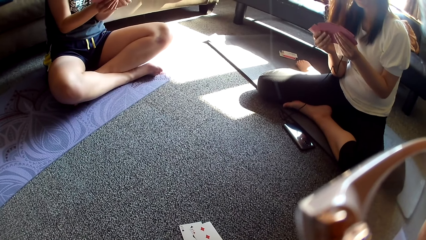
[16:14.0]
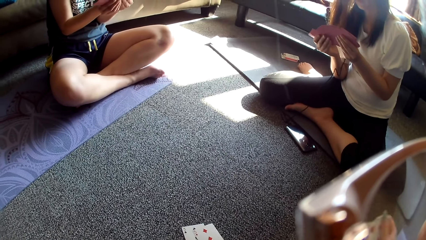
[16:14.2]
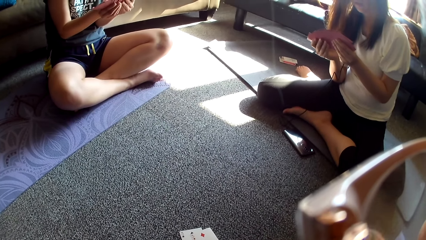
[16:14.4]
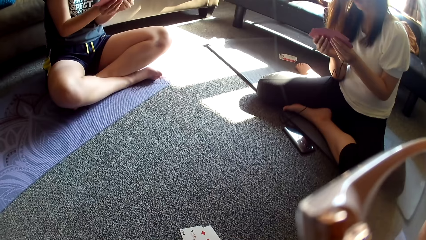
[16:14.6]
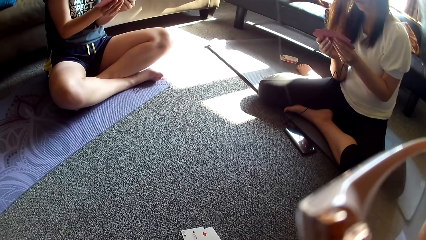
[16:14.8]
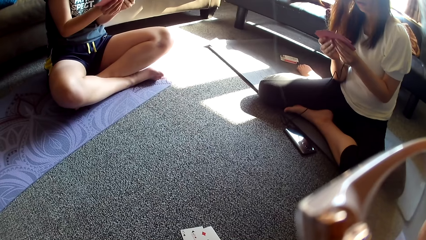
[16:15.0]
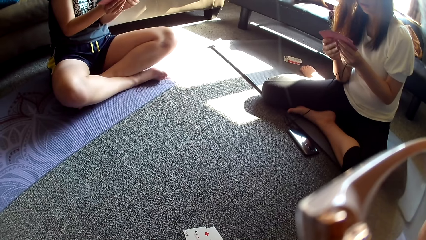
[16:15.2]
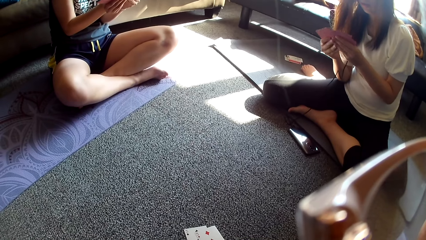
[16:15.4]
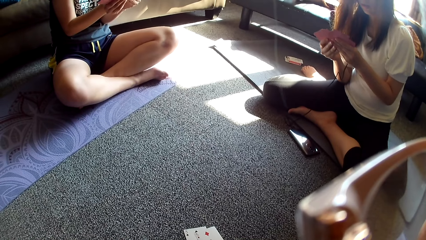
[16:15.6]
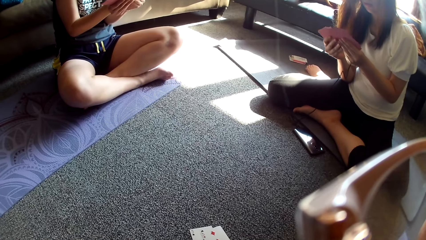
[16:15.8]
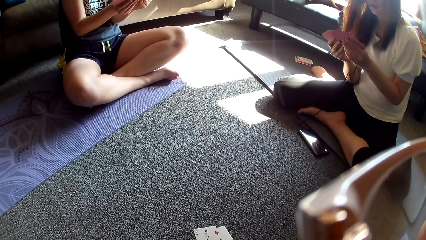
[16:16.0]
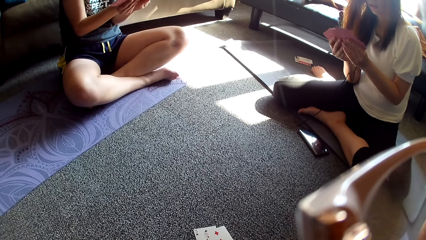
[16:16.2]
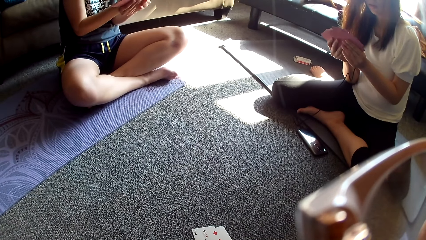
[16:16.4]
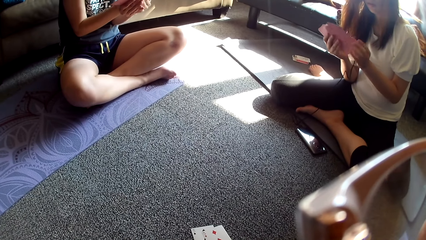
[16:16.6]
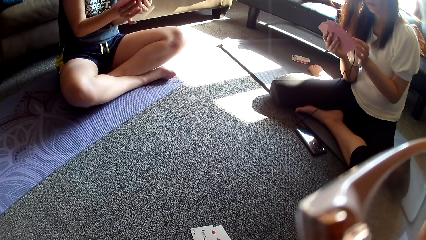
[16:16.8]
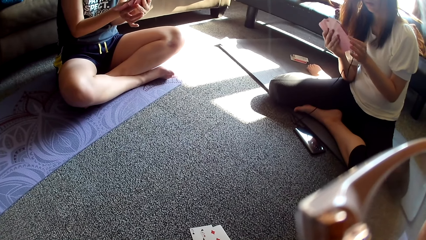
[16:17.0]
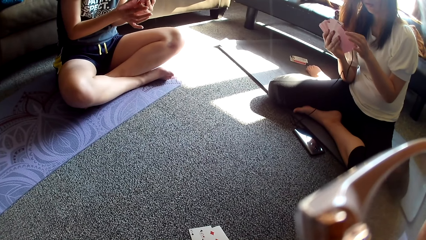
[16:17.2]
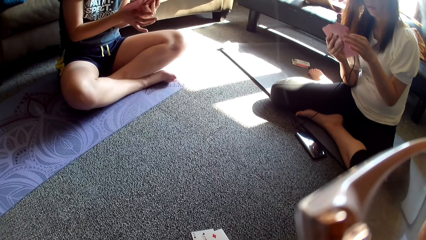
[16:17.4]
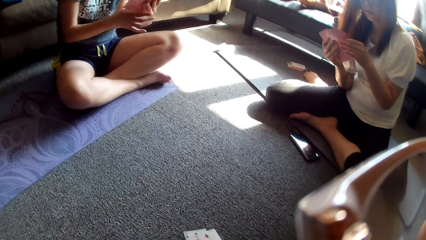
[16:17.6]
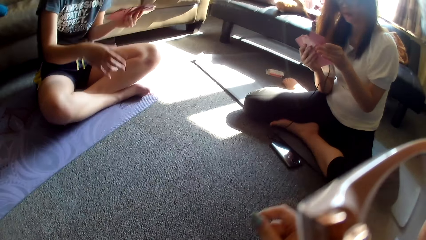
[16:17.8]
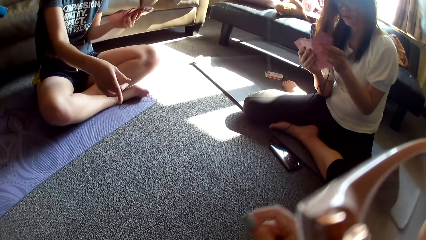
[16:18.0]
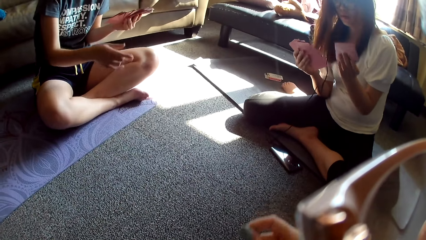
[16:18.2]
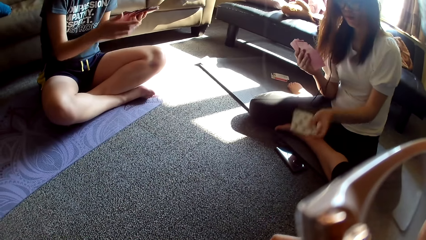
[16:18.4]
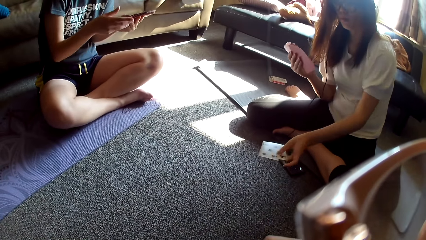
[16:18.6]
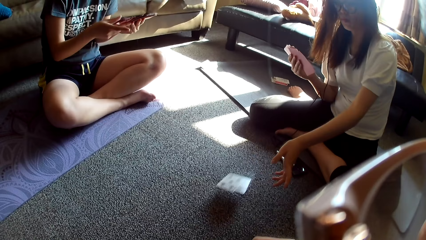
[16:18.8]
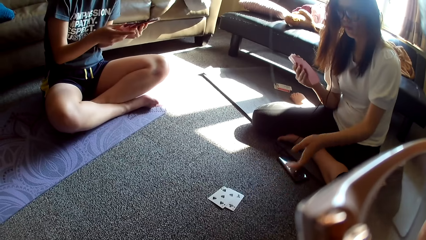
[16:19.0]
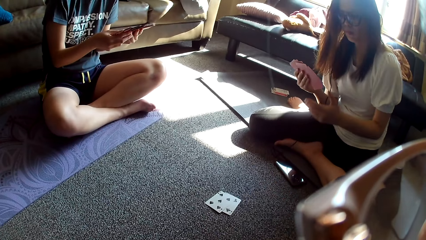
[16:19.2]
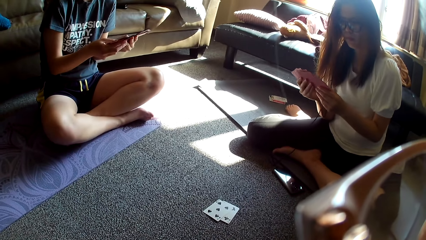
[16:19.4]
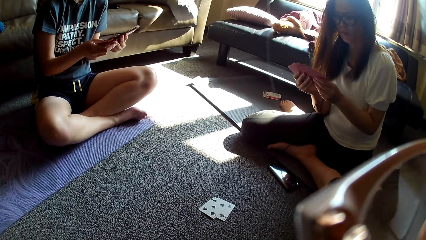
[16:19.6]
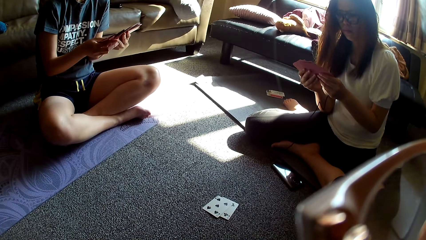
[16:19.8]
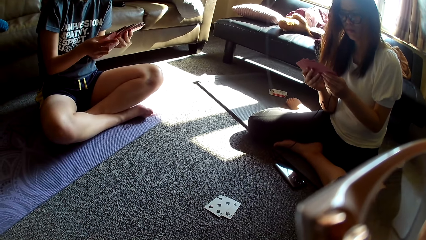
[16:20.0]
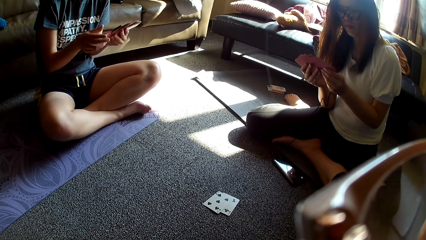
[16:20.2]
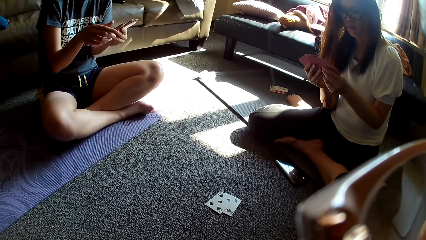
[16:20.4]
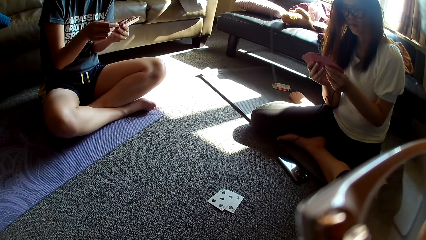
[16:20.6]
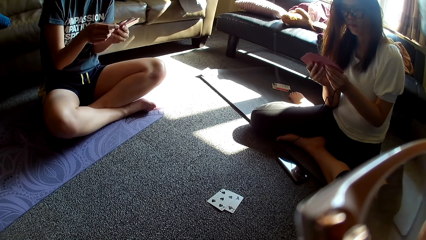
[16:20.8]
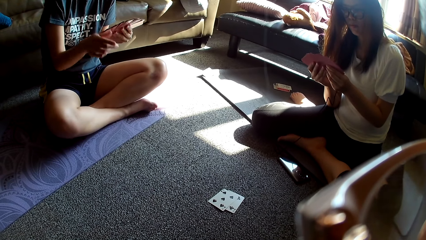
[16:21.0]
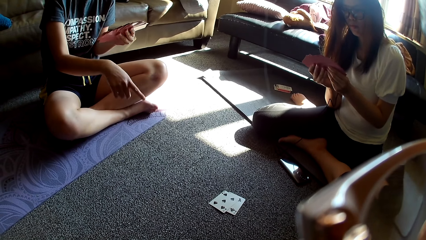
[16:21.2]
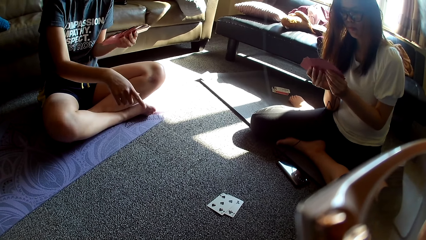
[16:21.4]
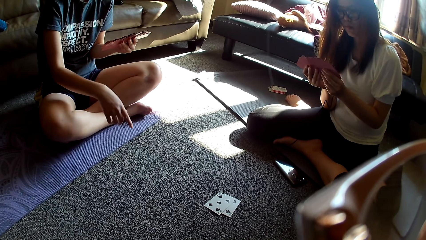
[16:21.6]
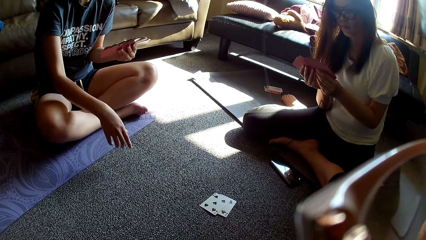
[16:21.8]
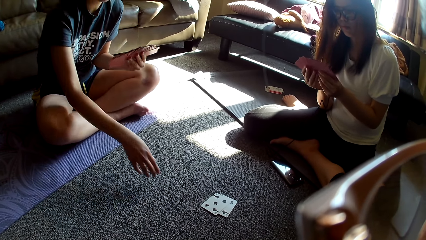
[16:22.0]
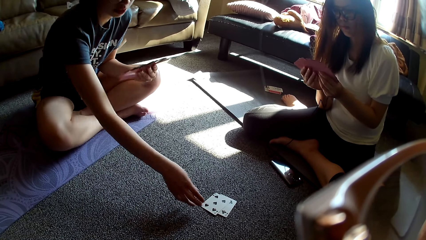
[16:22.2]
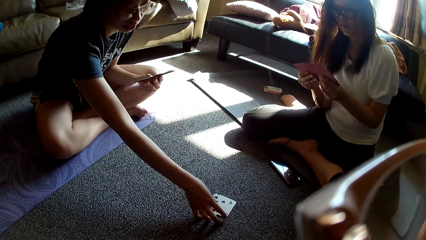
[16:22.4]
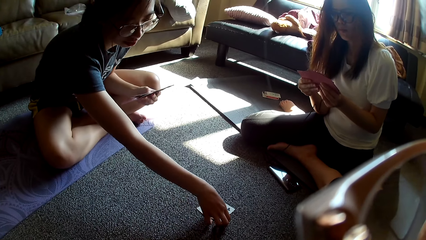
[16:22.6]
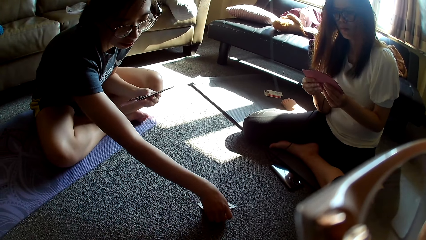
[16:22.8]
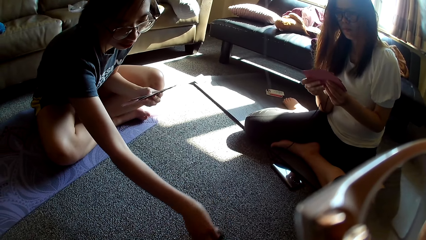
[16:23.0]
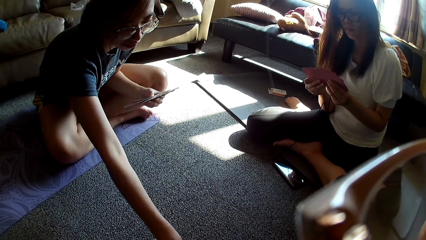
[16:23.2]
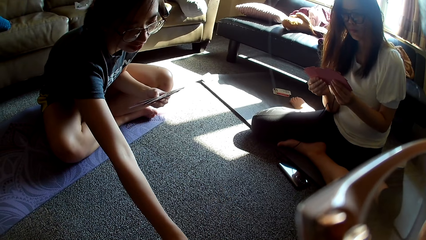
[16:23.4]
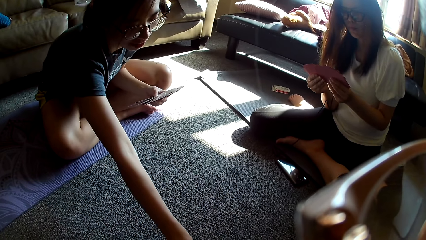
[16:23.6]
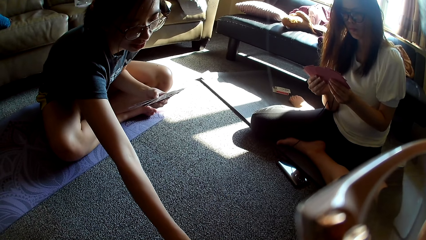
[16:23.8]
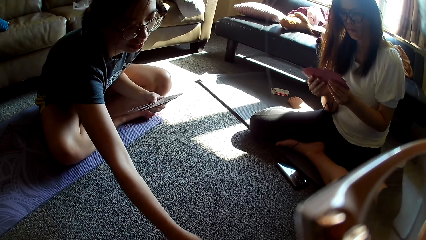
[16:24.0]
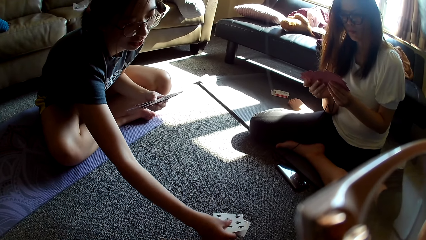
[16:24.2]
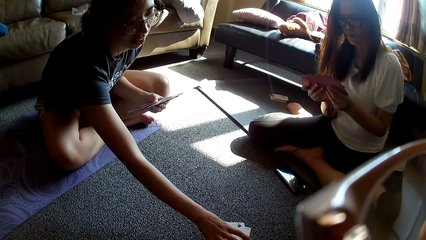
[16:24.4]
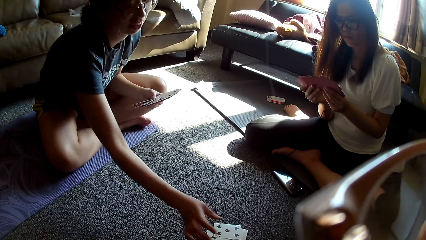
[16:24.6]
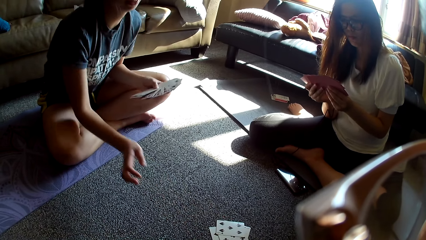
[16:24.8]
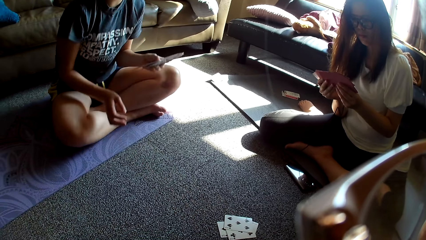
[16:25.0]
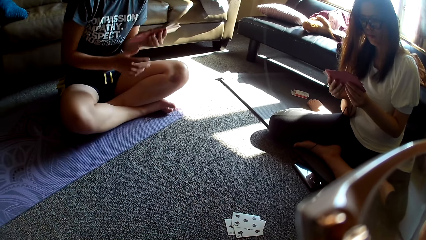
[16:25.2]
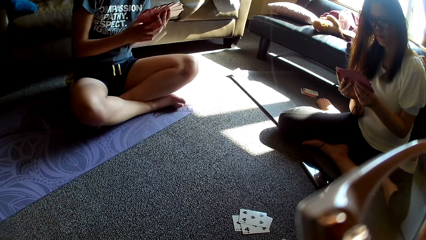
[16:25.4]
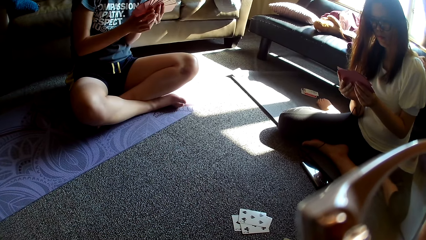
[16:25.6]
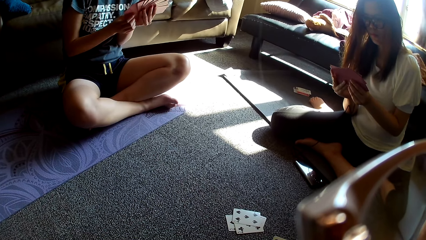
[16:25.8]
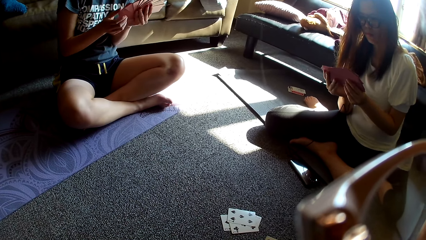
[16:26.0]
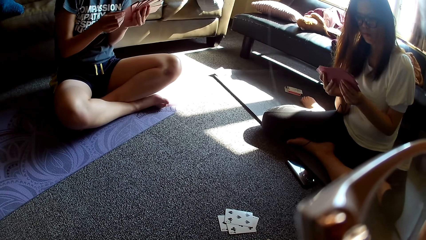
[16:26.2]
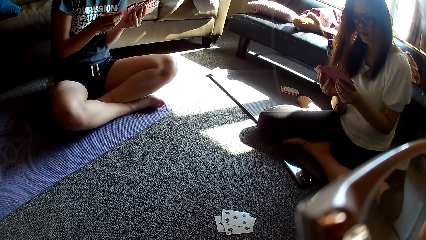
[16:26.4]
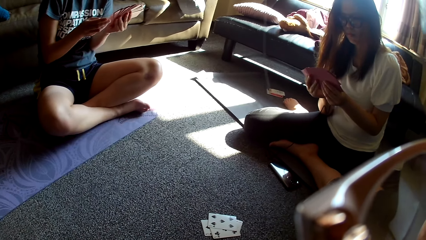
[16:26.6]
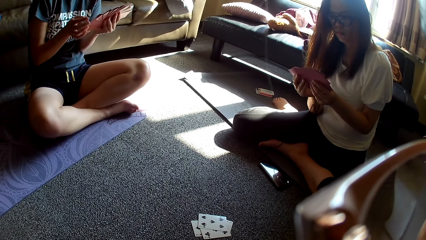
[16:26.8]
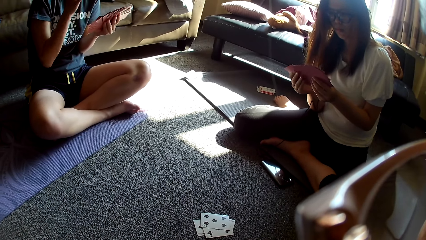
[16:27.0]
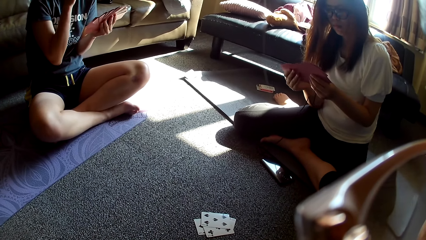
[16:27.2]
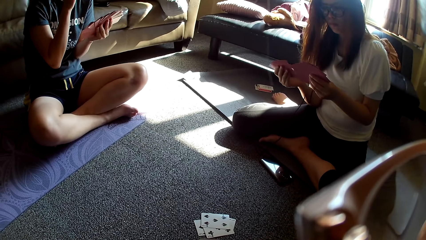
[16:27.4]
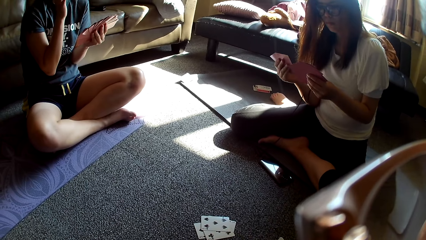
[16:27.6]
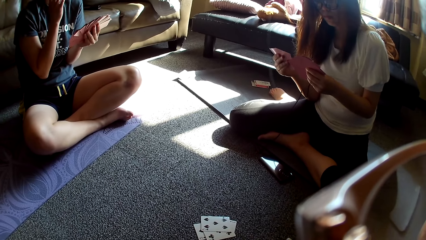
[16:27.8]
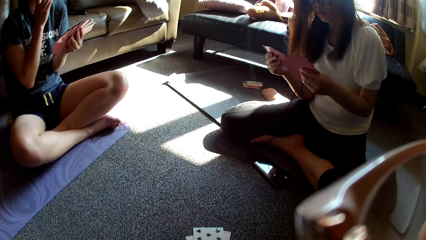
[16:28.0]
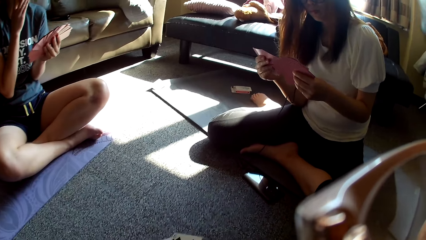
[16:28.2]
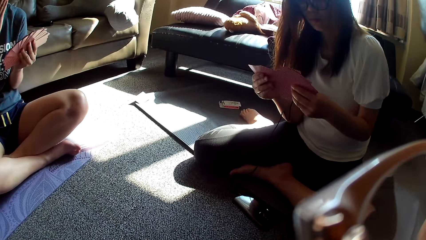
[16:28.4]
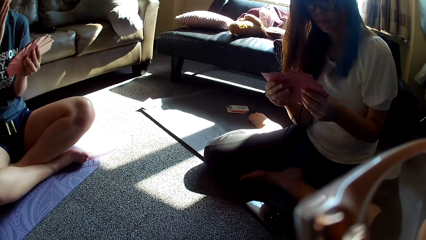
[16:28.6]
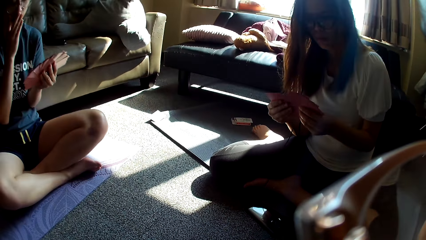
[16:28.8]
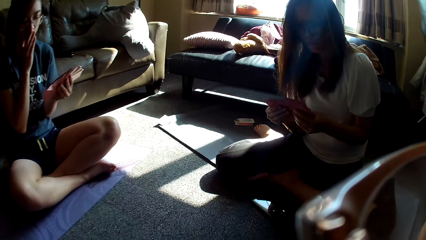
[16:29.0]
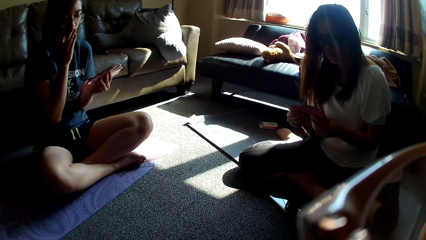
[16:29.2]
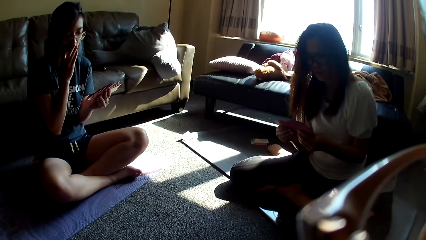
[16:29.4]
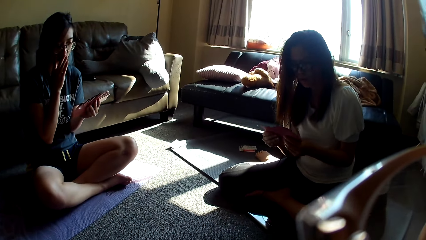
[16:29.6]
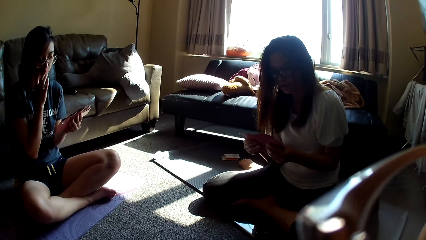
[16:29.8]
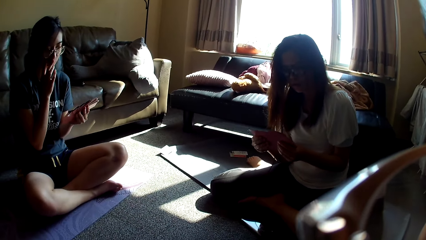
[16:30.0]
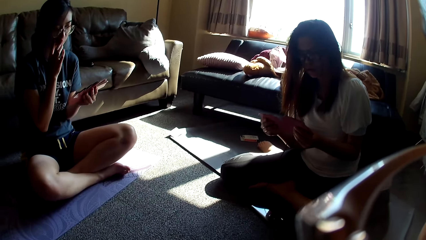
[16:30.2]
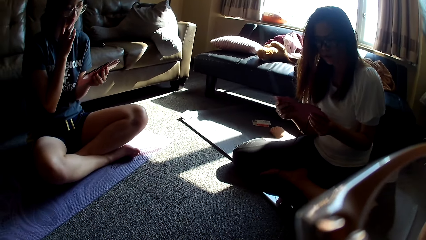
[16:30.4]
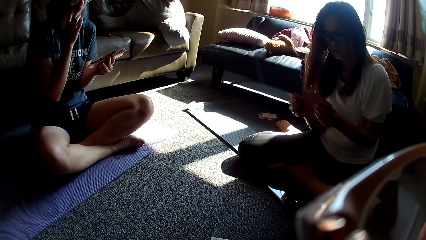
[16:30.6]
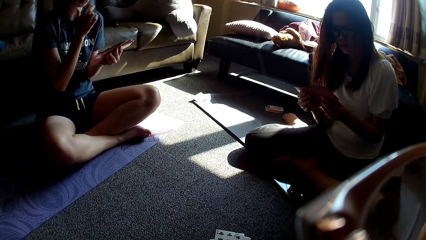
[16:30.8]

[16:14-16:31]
A lady throws the cards on the floor and arranges her cards in her hands. Another lady moves her hands and puts the cards together. A person gives a card to the camera wearer. The other lady arranges the cards in her hands and scratches her face.
